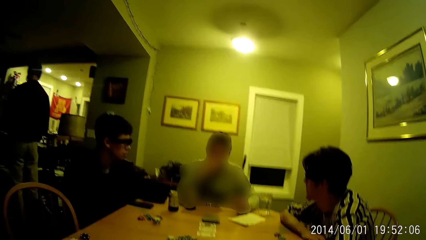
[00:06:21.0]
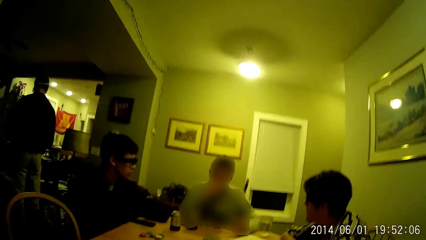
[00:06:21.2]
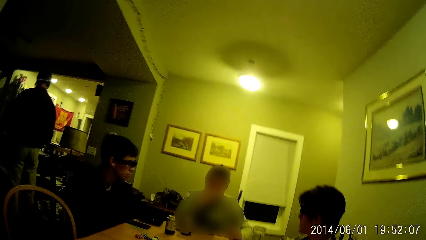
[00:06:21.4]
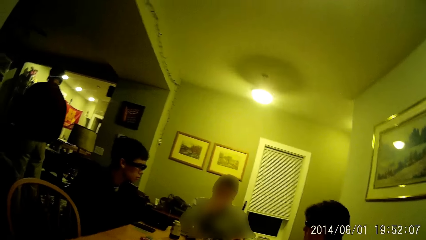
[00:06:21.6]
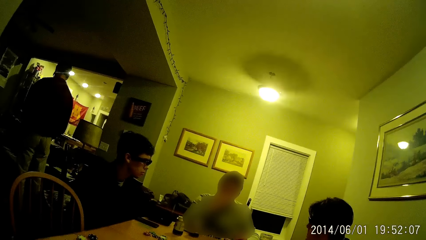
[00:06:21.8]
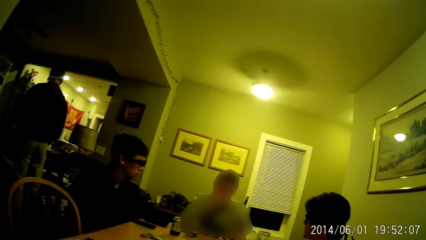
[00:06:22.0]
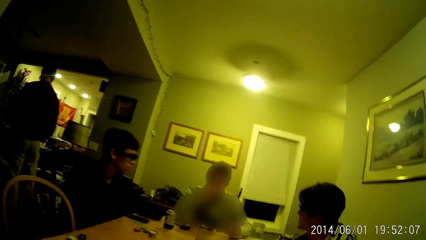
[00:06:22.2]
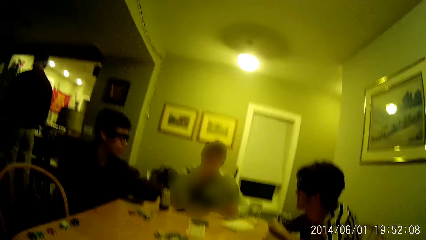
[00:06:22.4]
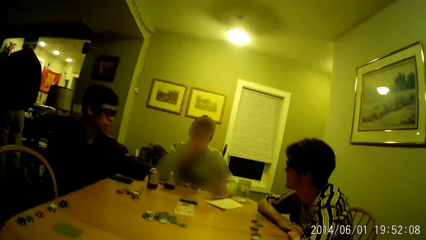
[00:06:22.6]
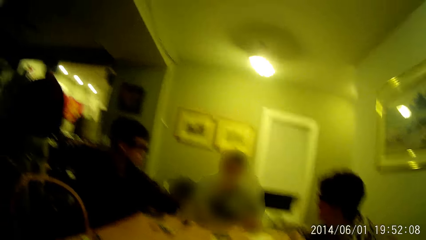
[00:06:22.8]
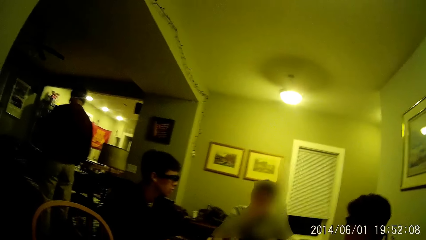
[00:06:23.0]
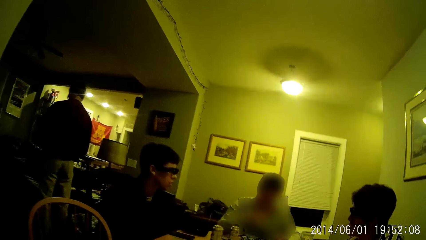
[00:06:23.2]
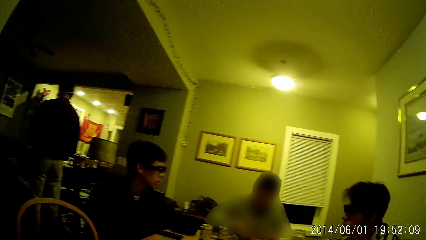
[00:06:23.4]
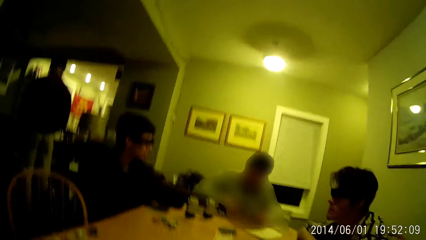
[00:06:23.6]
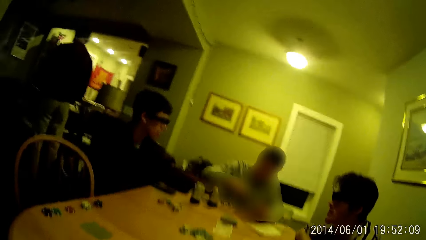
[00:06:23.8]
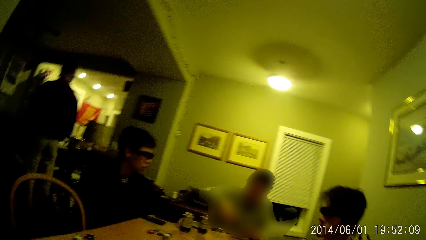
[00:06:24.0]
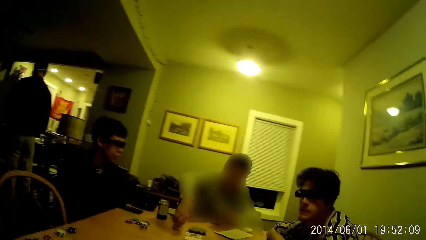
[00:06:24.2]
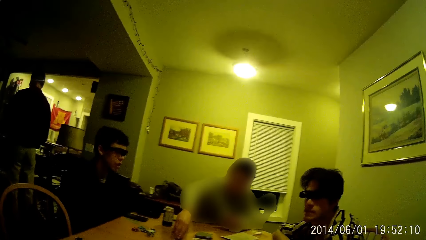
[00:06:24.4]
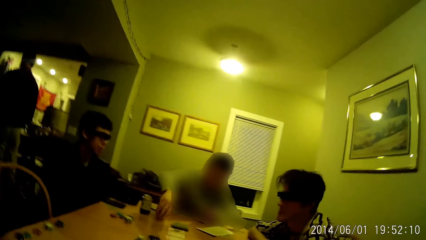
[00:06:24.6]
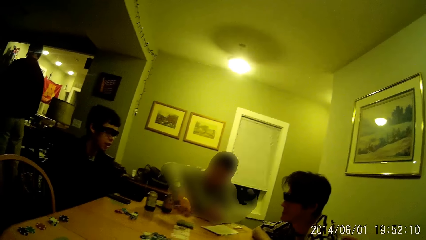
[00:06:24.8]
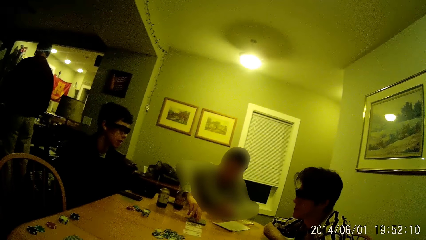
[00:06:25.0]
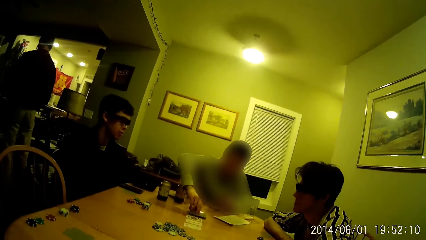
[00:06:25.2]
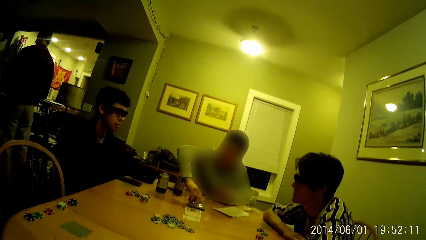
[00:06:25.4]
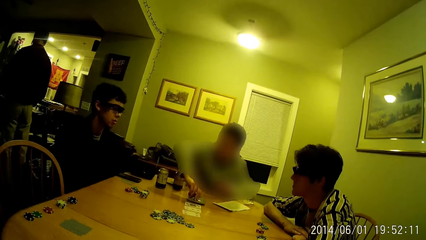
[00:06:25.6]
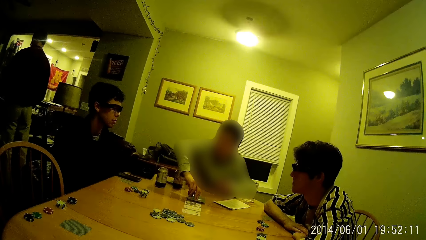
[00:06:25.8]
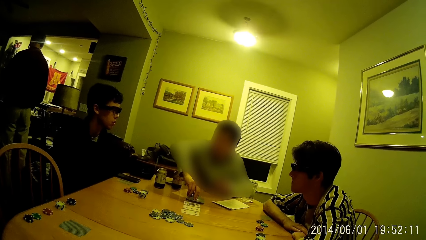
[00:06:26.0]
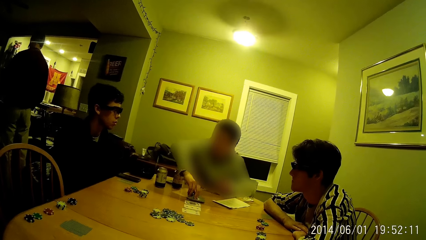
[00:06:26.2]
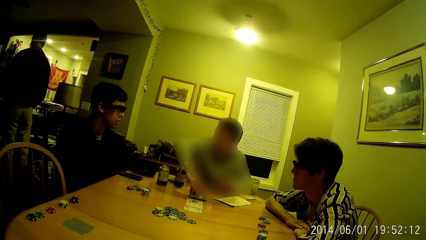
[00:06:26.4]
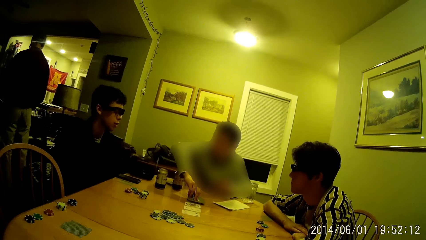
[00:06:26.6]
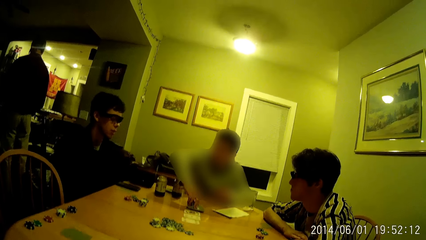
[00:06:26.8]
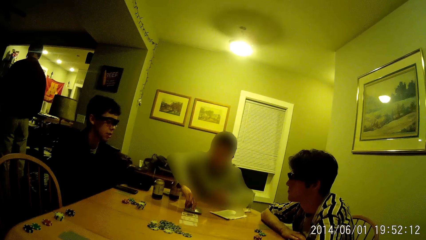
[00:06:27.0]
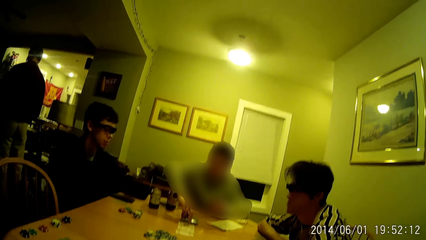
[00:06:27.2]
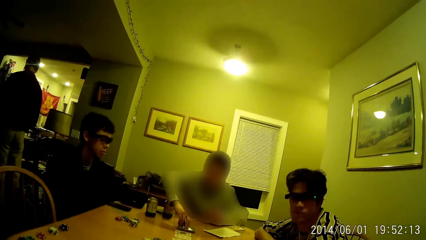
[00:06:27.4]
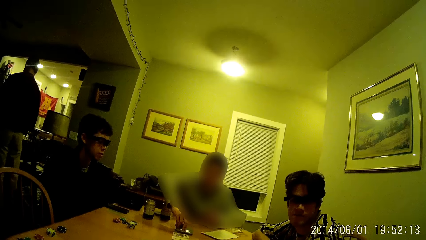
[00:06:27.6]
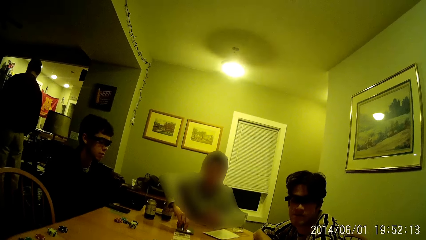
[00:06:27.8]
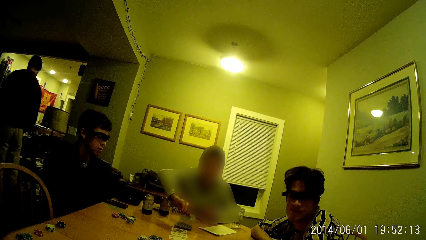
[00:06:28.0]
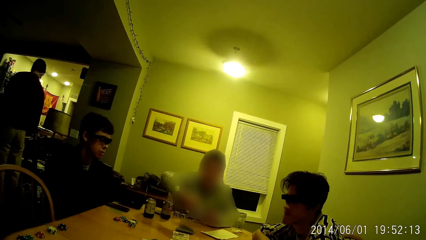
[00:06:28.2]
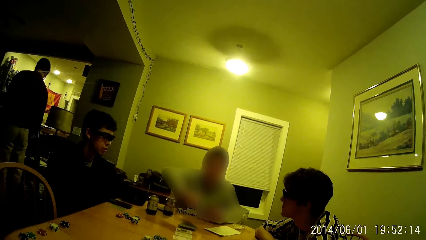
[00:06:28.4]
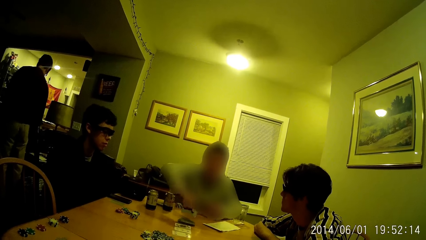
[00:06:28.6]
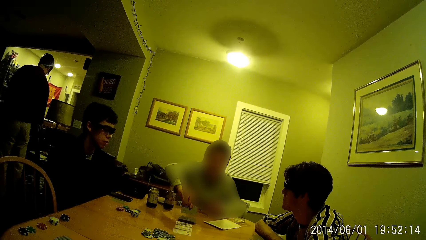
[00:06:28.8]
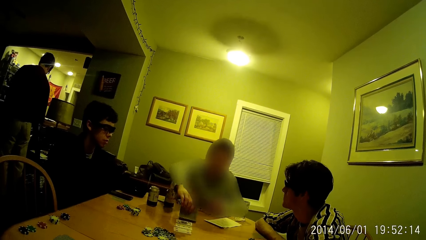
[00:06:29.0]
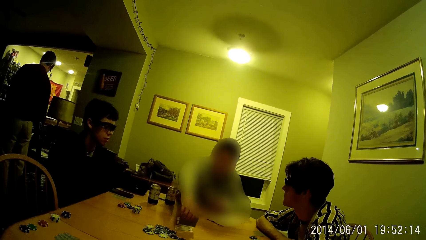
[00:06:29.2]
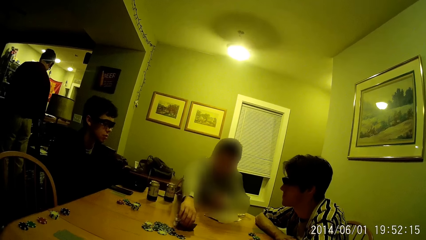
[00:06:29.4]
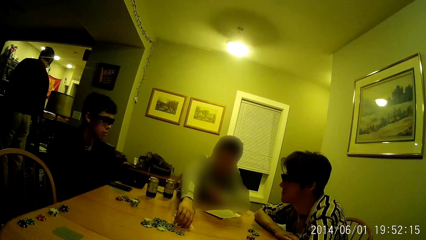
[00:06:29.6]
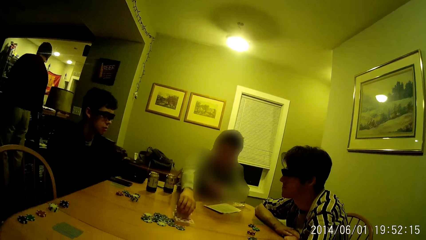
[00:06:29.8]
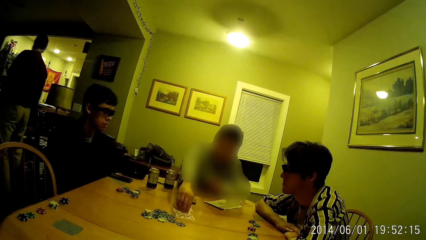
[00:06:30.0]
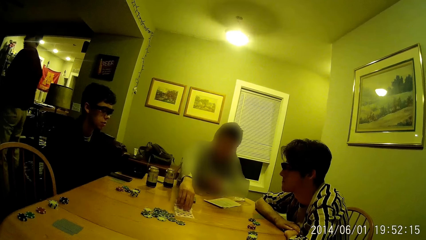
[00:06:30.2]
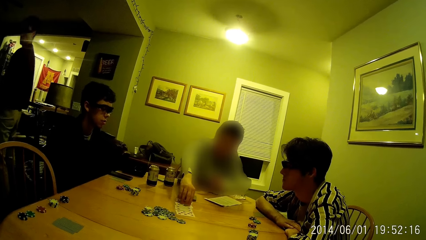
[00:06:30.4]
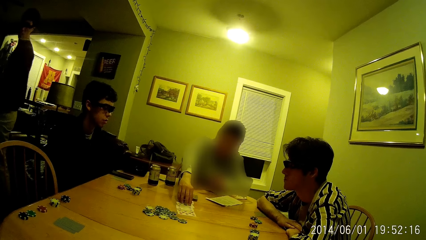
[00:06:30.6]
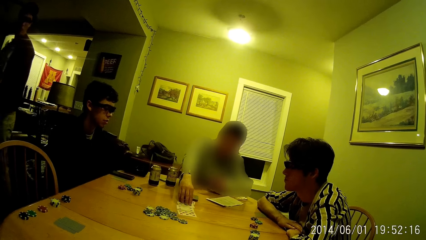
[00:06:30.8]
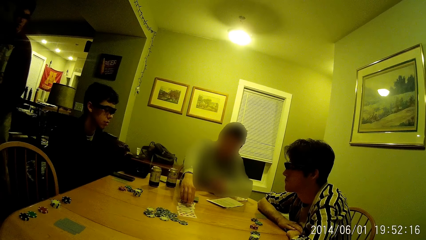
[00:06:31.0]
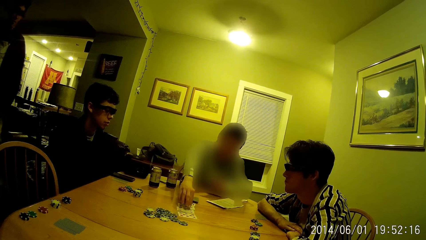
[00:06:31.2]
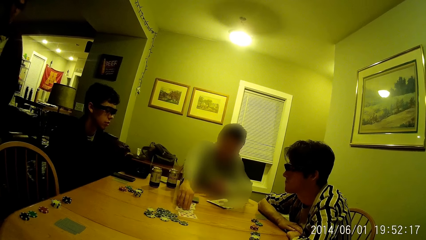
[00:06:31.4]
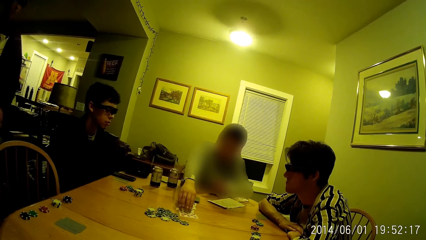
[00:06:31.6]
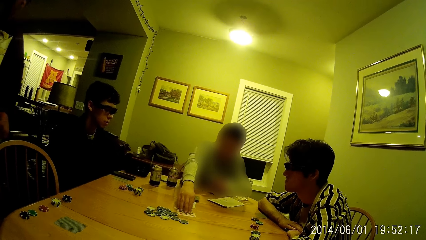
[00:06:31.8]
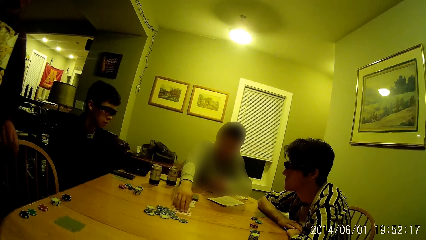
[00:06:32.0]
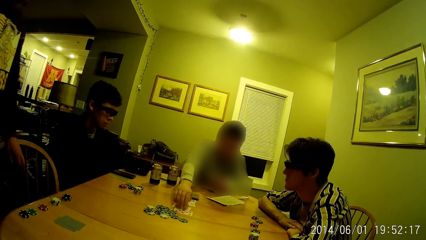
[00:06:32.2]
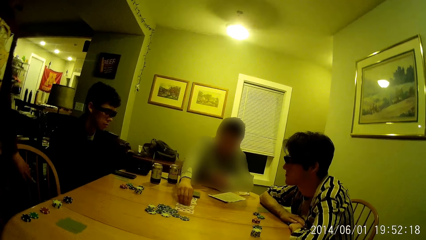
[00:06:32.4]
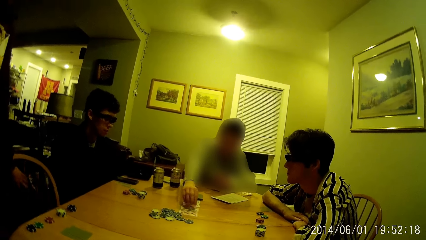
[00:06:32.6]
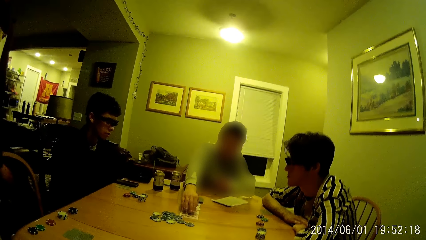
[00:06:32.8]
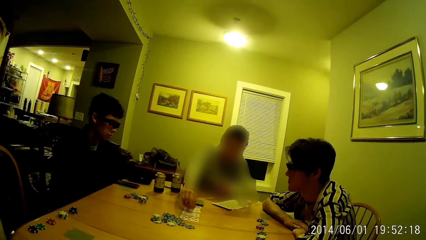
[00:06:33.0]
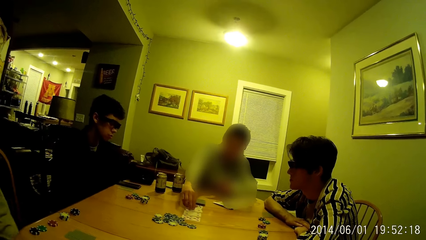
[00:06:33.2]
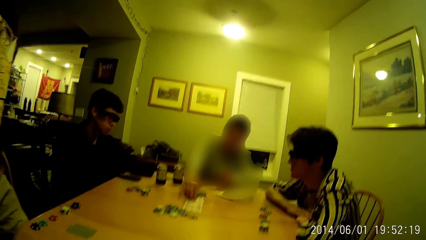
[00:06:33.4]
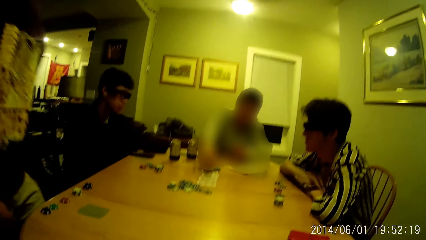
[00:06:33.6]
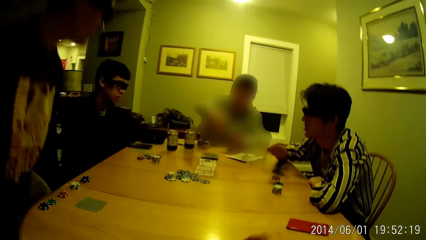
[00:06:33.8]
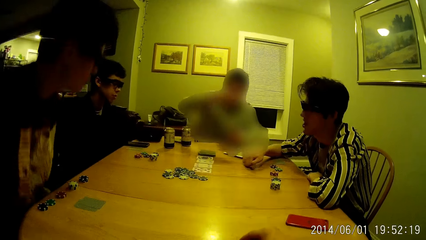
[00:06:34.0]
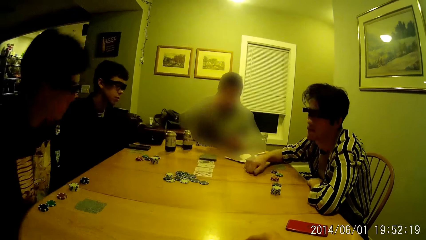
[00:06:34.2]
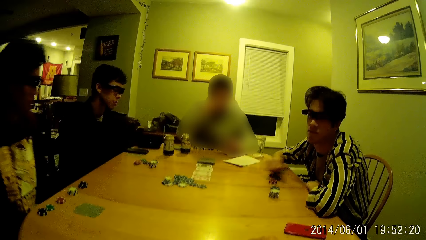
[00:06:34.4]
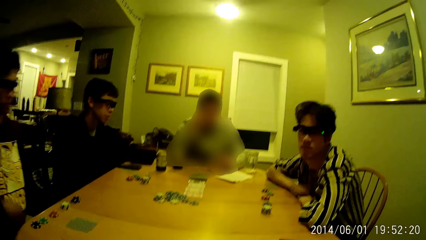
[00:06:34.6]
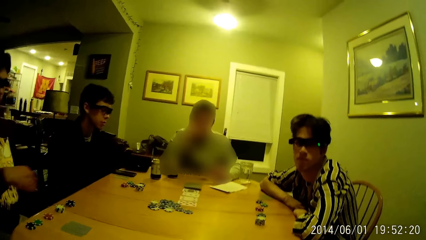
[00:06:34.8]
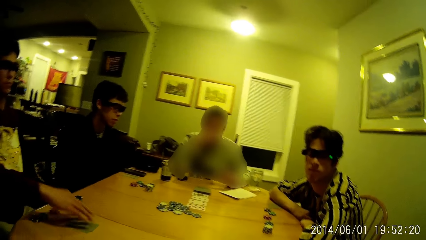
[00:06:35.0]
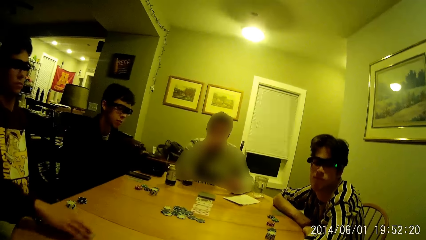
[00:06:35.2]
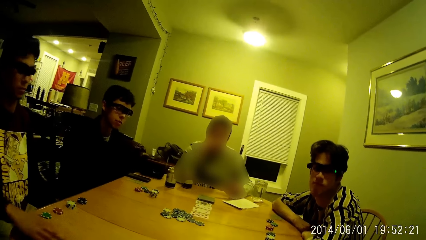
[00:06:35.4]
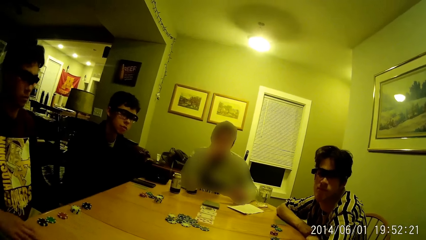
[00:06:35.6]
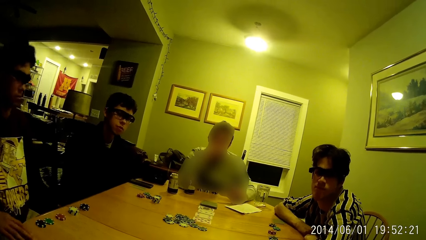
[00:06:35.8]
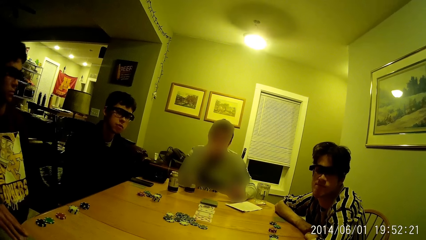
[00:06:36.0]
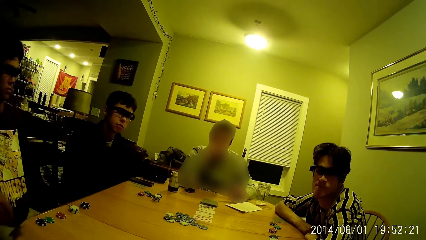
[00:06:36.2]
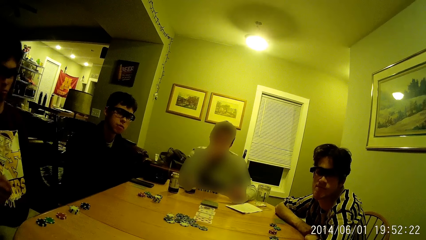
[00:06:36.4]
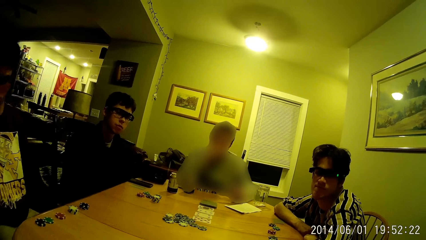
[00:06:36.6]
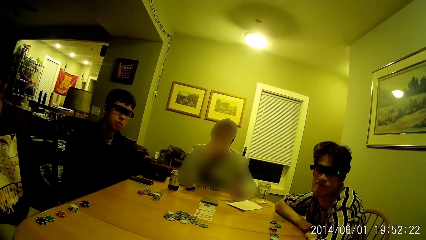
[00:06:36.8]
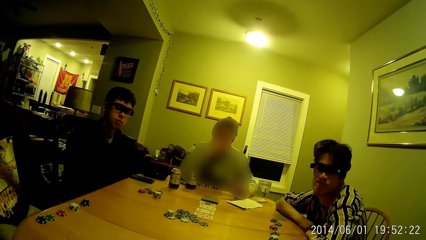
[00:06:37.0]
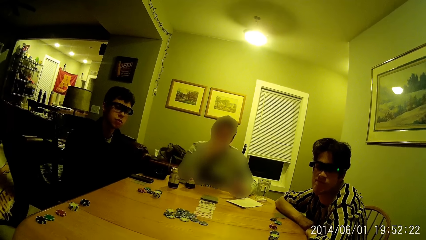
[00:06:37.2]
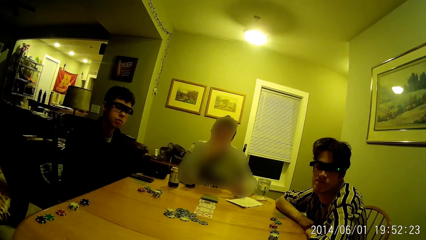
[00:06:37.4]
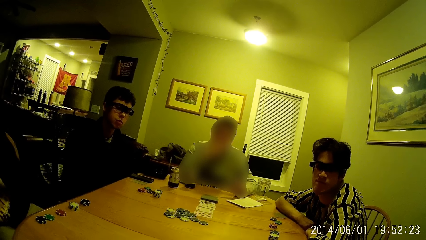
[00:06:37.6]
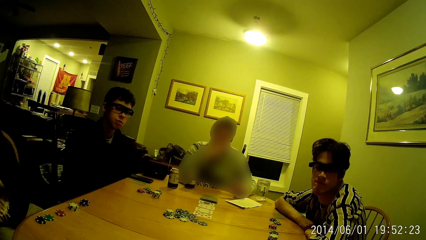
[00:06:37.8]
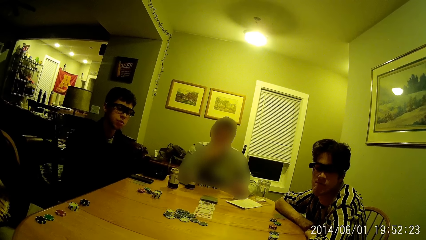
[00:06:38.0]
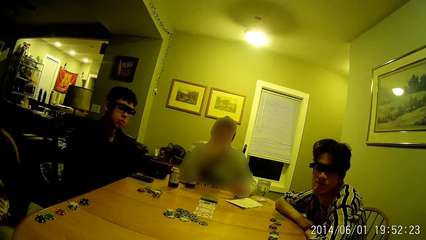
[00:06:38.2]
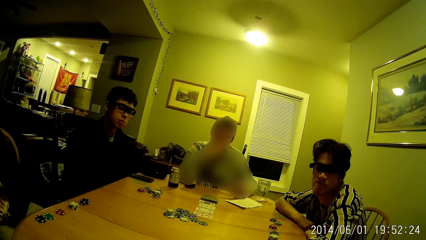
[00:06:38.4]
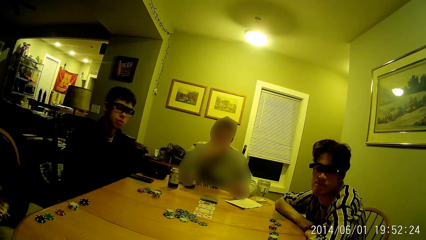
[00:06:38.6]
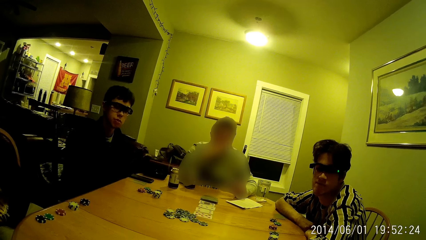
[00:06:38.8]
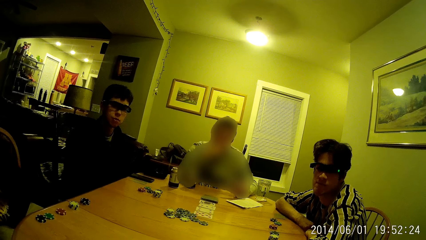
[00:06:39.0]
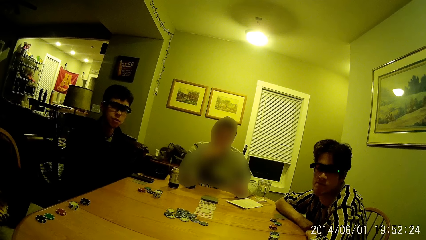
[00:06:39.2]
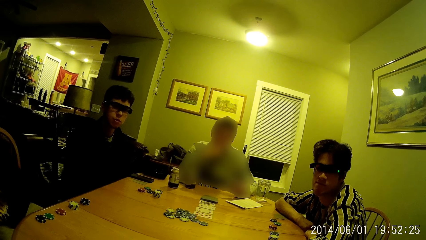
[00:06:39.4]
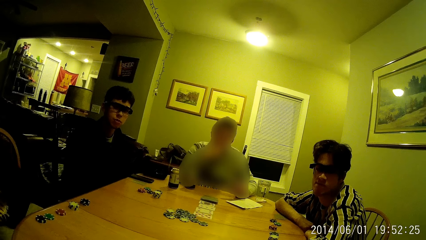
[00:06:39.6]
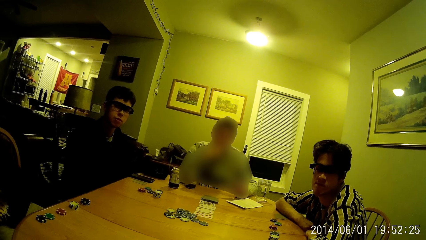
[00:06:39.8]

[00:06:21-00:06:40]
The camera wearer looks around. A man throws a poker chip on the table with his right hand. He arranges poker cards. He picks a card from the pack of cards on the table with his right hand. He drops the card on the table with his right hand. He arranges the cards on the table with his right hand. Another man walks around. He adjusts the chair with his left hand. He pushes the chair. A third man bangs the table with his right fist. The second man sits on the chair. The first man removes his hand from the poker cards. The third man removes his hand from the table. The second man moves some cards on the table with his right hand. He takes poker pieces. He bends.
